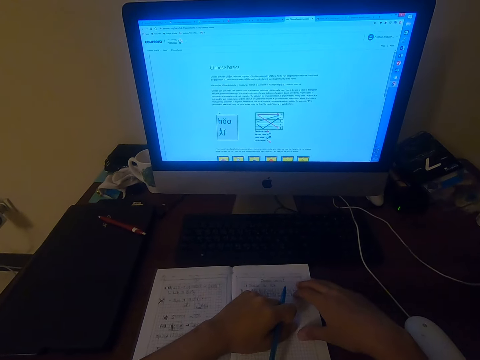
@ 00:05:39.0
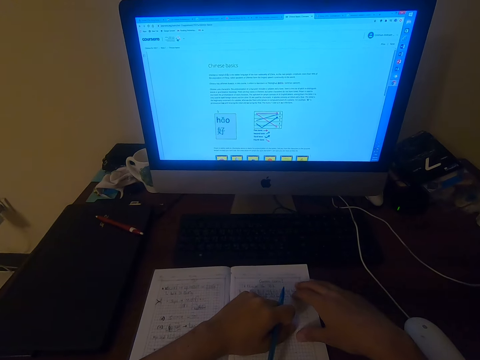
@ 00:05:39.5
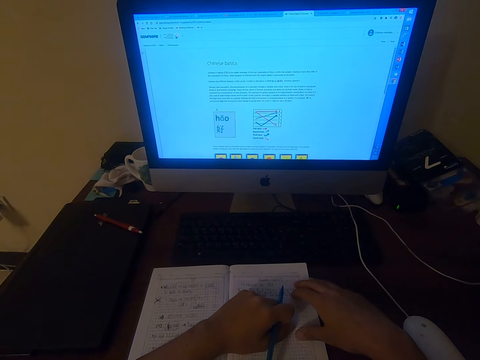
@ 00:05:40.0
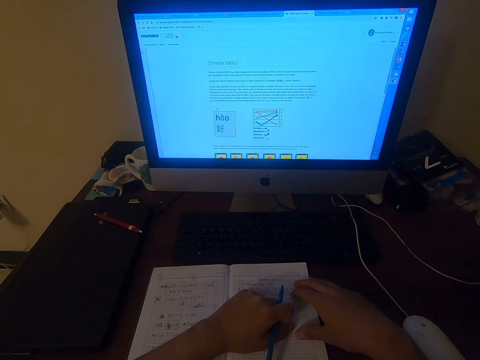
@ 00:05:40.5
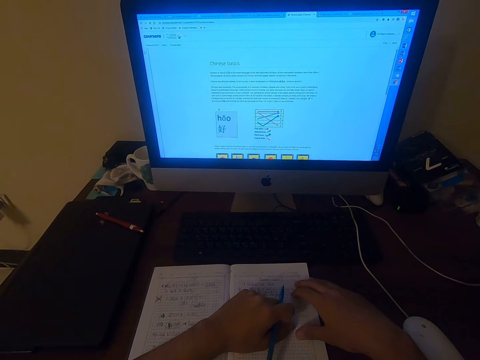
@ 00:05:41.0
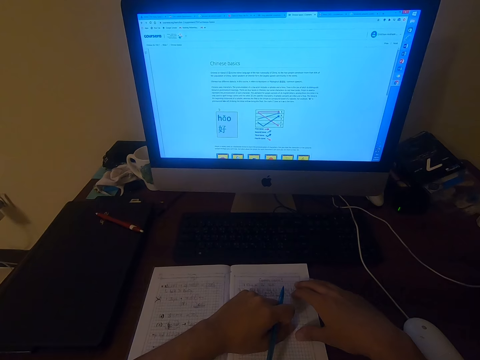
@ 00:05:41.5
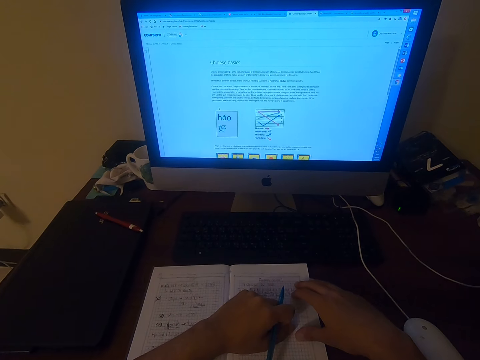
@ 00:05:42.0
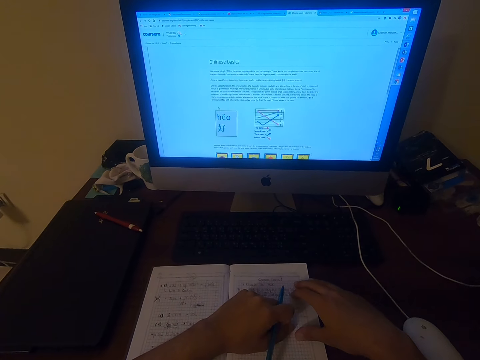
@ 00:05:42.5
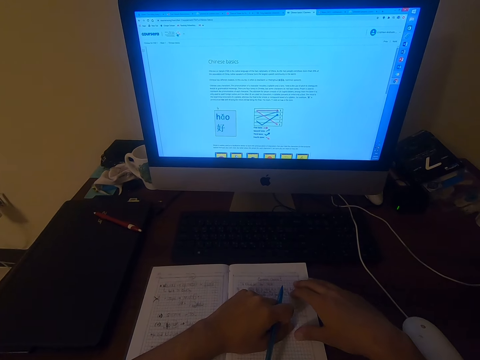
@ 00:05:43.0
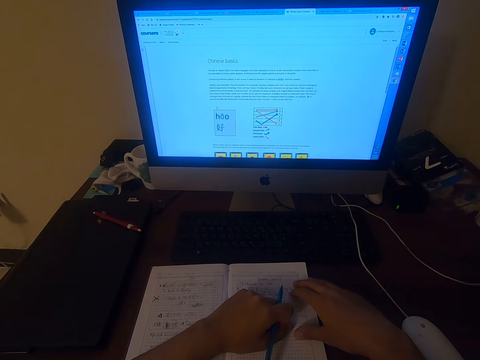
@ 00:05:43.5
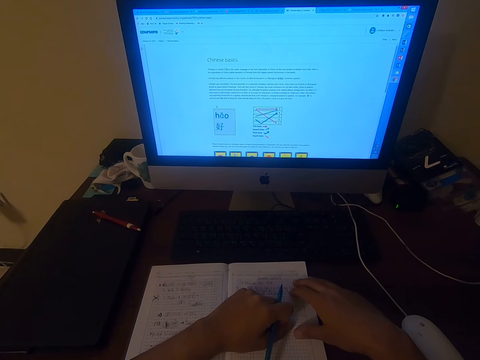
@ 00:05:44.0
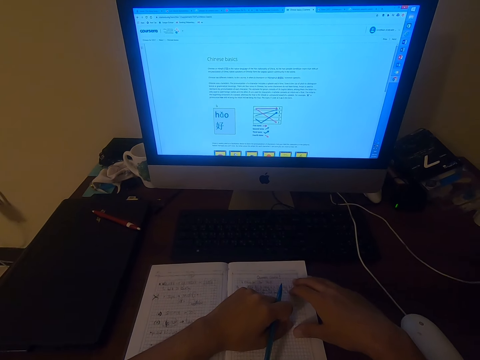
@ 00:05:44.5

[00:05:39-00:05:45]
The camera wearer looks at the monitor.

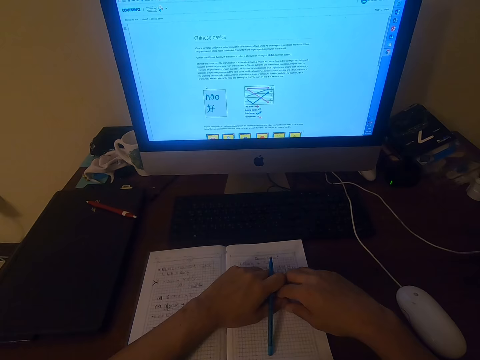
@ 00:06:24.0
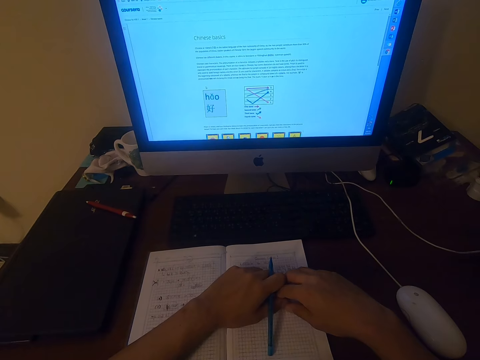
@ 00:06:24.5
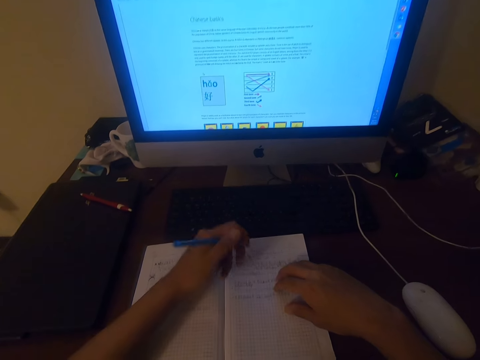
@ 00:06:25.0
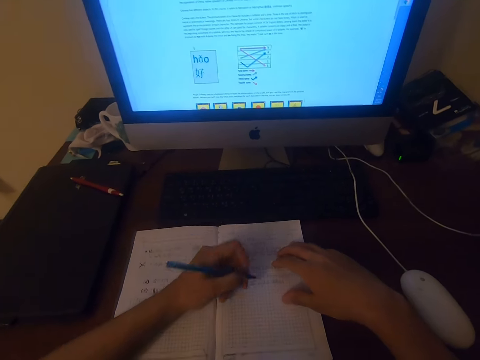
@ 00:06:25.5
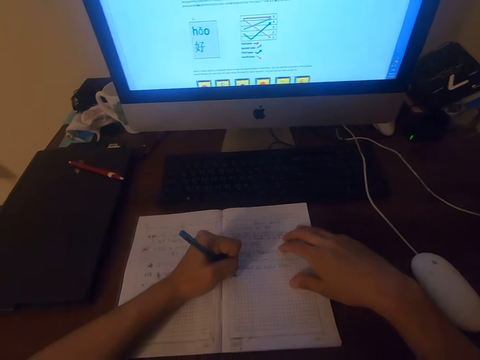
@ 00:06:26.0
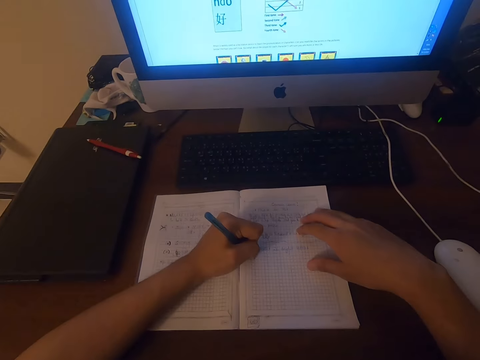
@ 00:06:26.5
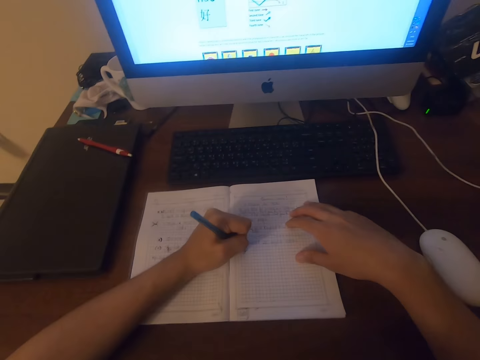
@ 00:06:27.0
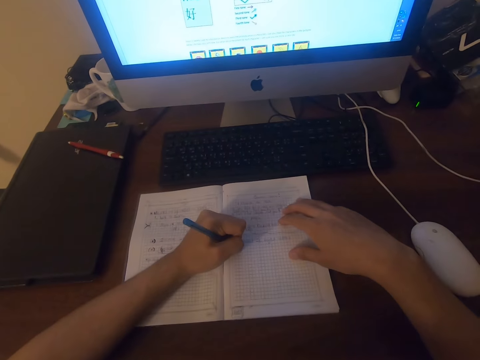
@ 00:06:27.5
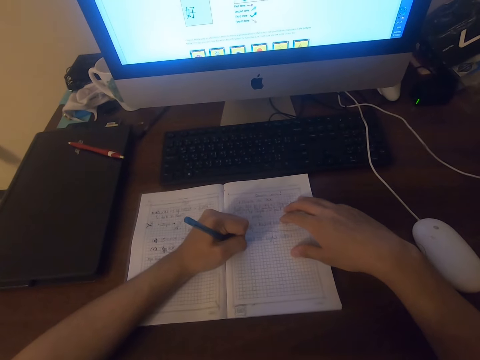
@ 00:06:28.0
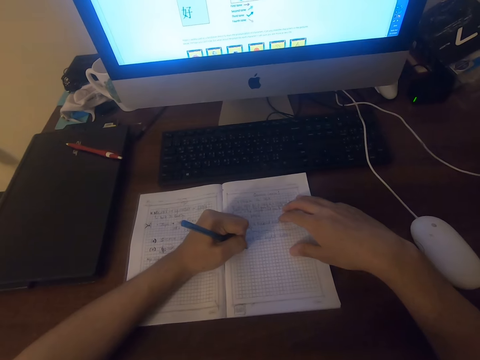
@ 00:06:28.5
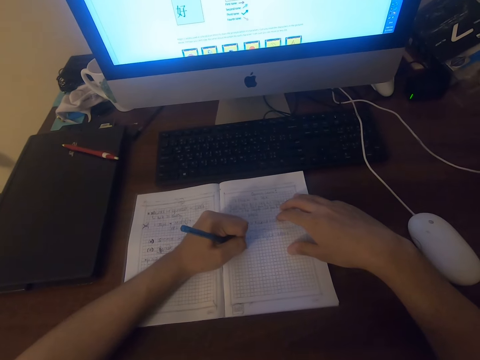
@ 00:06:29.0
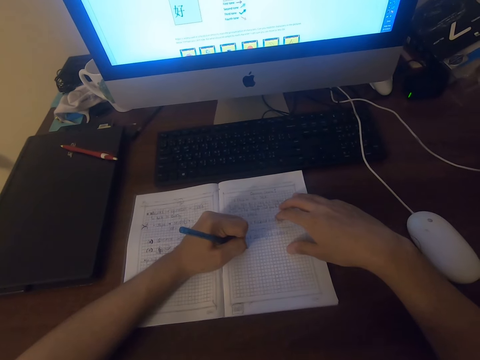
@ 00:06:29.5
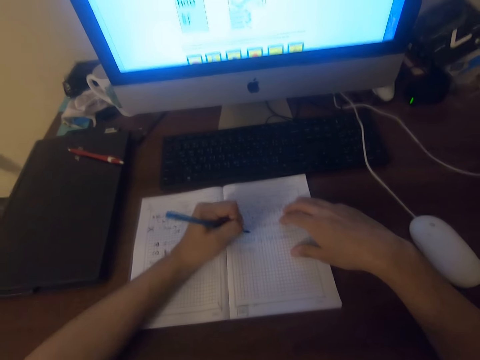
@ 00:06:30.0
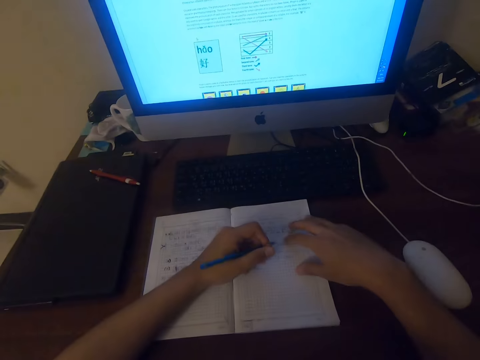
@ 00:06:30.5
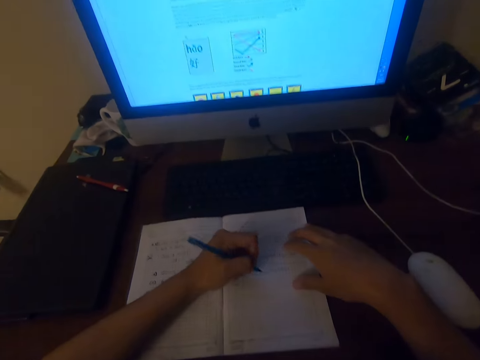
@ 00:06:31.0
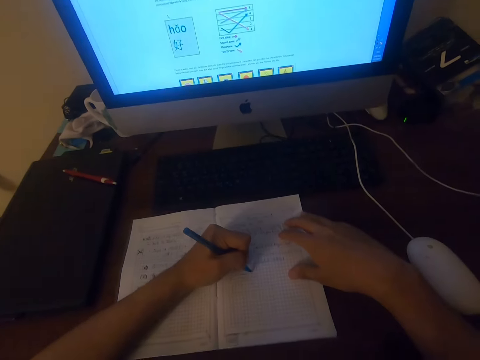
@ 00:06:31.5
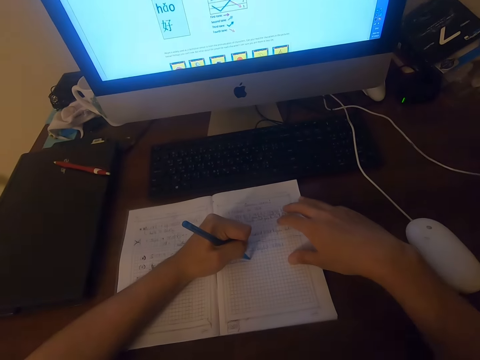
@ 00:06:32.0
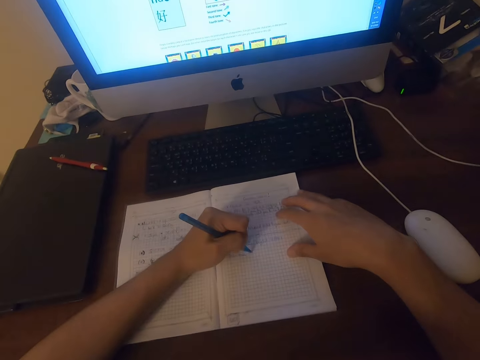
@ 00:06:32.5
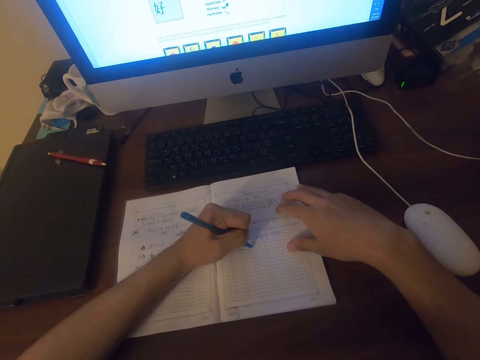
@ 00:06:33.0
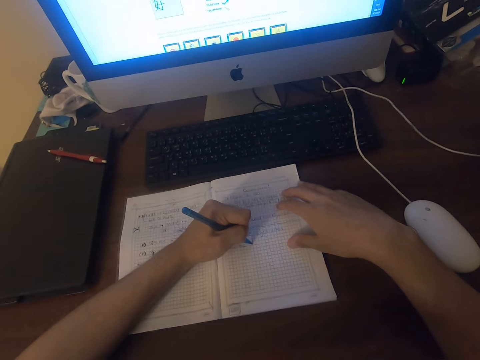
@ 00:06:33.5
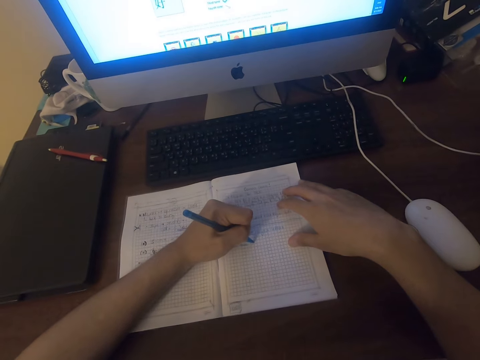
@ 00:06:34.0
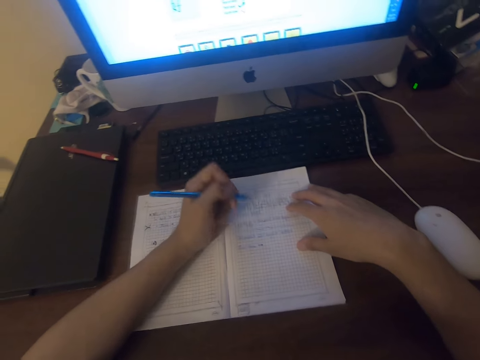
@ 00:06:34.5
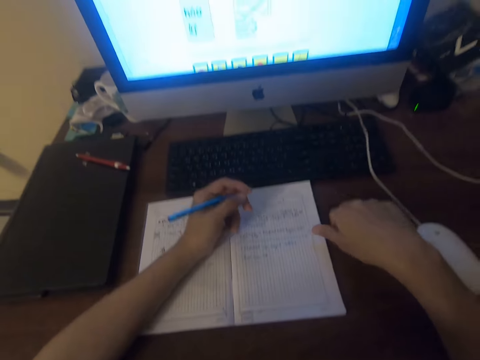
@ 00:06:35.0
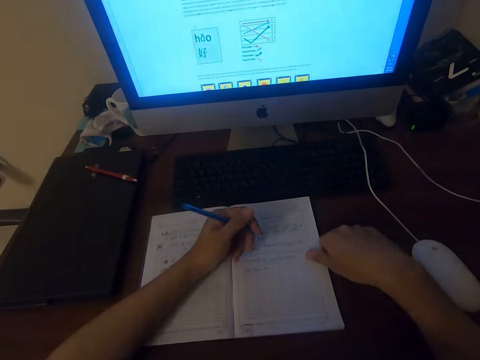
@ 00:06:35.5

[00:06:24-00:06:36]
The camera wearer writes on the book. They write on the book repeatedly.

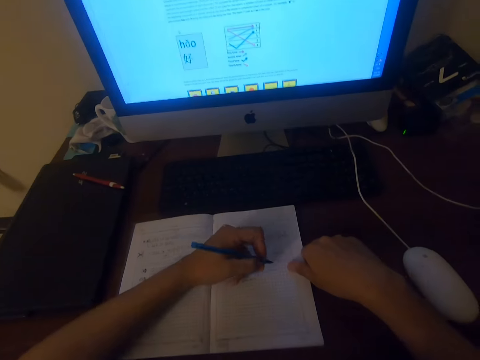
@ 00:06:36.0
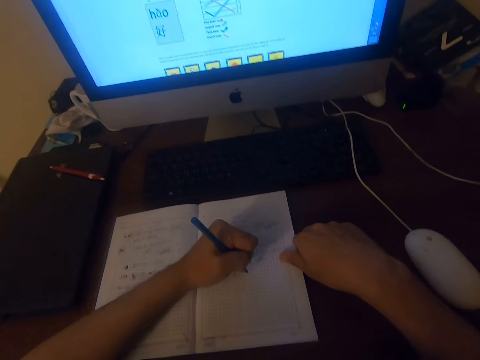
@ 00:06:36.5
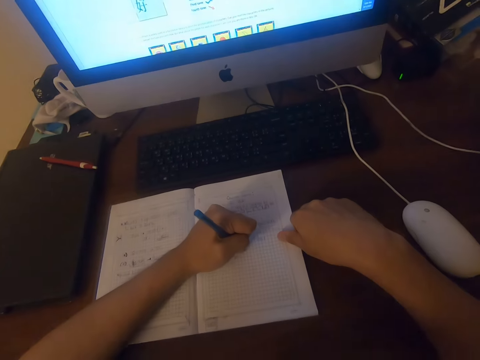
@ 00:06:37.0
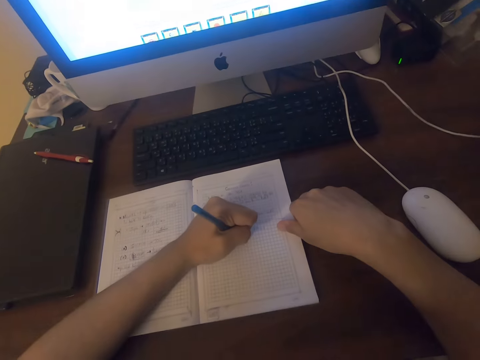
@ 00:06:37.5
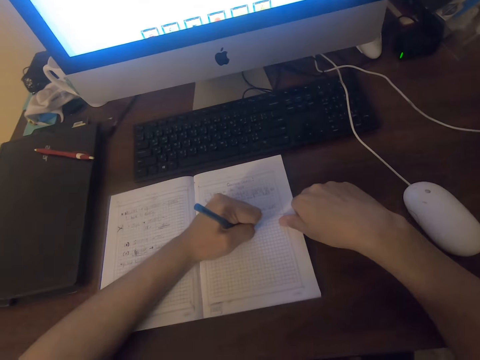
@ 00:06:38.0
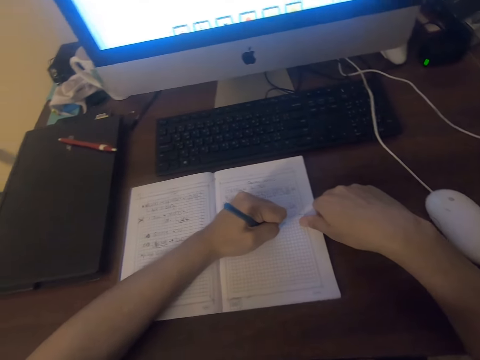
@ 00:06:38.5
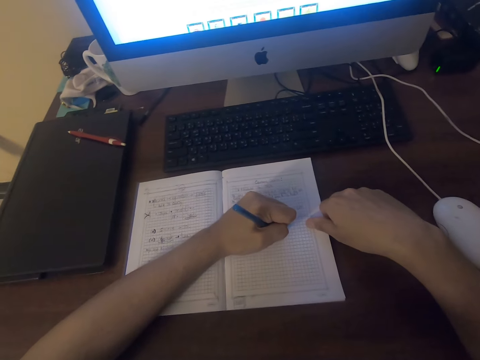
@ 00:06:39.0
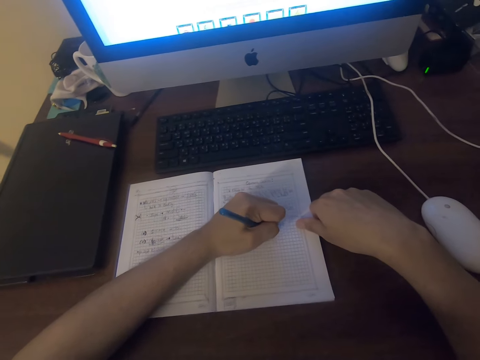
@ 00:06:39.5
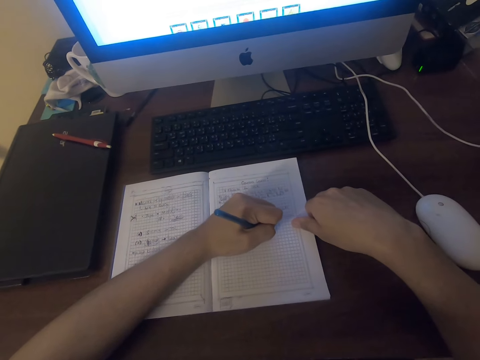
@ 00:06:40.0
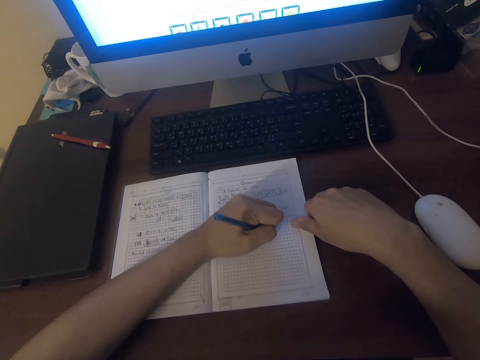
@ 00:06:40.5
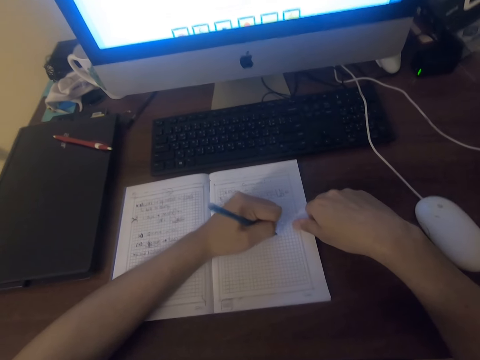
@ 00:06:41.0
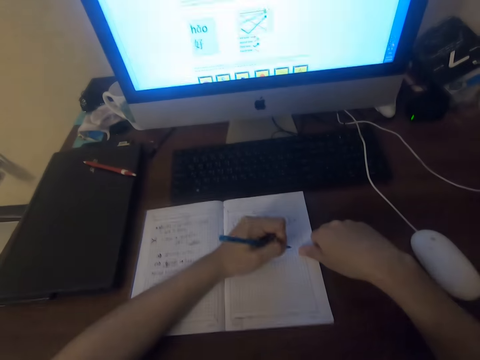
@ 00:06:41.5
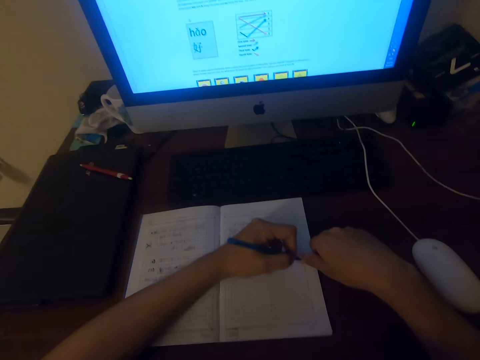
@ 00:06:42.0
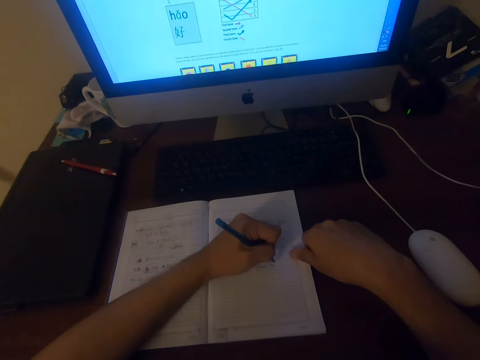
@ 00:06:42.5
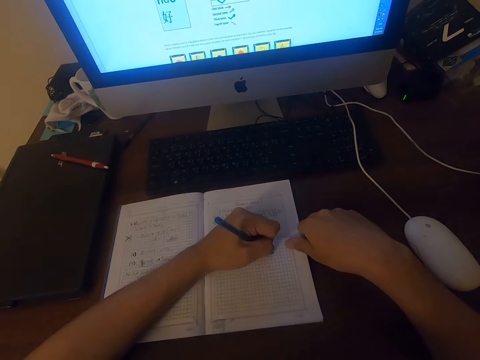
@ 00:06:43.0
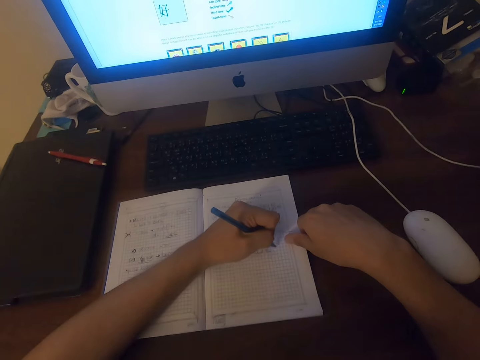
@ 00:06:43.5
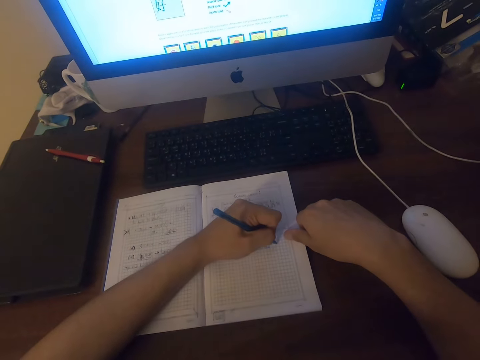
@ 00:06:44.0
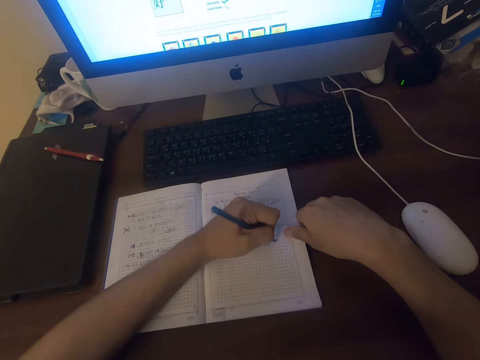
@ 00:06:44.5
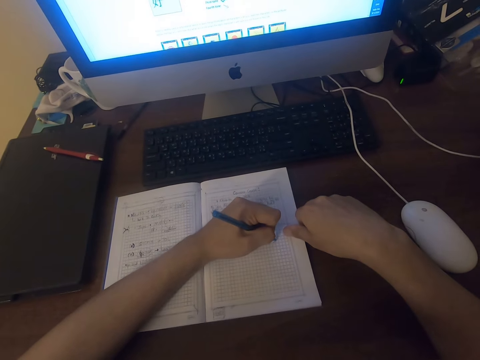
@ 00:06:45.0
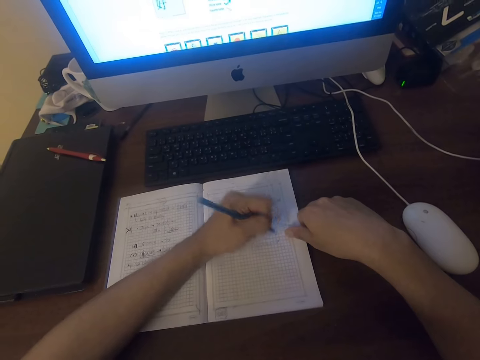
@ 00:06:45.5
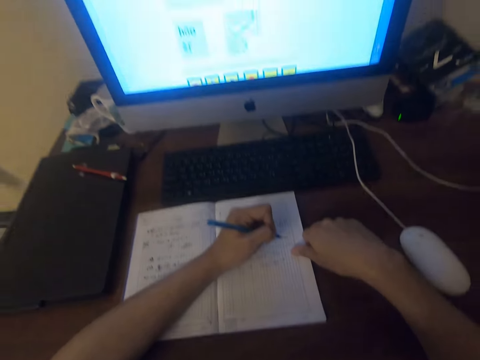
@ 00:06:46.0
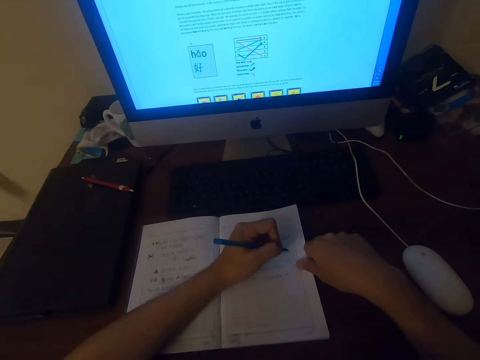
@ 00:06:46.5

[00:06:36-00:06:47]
The camera wearer writes on the book. They write on the book repeatedly.
